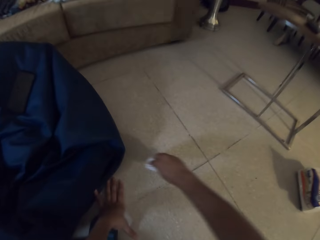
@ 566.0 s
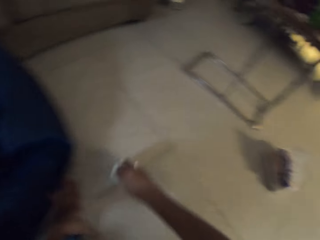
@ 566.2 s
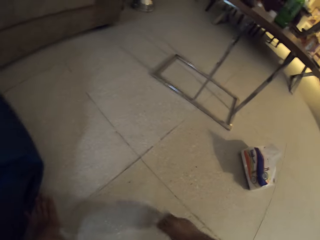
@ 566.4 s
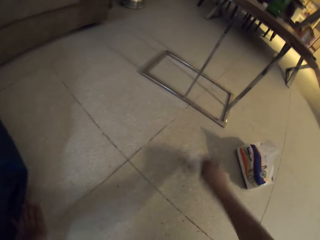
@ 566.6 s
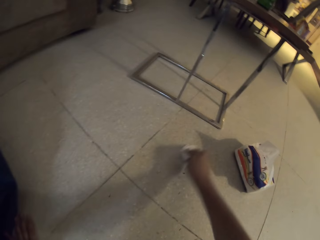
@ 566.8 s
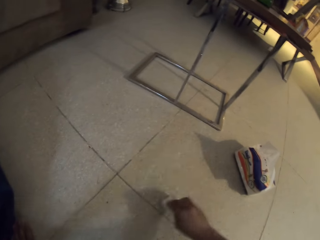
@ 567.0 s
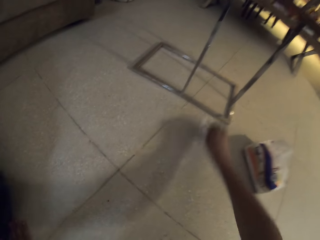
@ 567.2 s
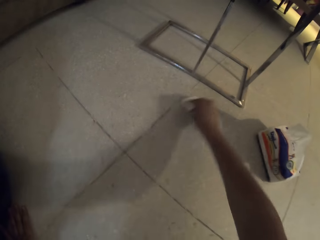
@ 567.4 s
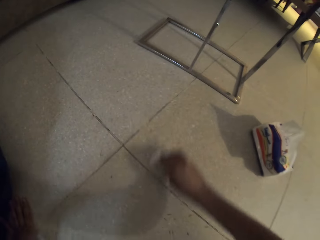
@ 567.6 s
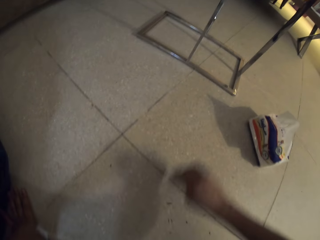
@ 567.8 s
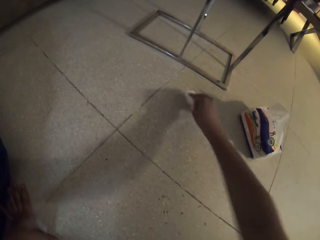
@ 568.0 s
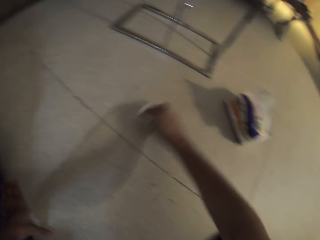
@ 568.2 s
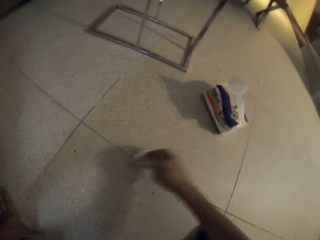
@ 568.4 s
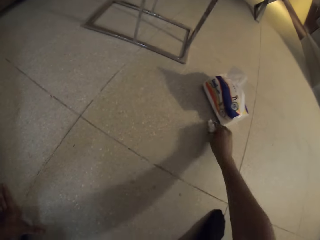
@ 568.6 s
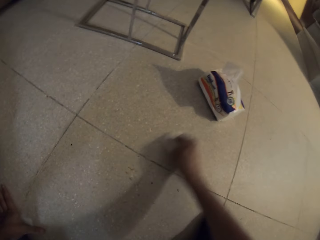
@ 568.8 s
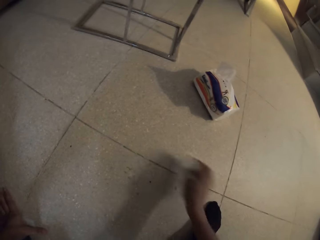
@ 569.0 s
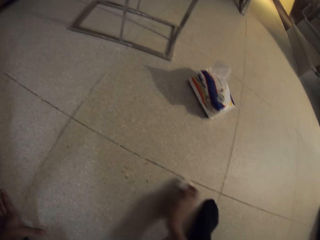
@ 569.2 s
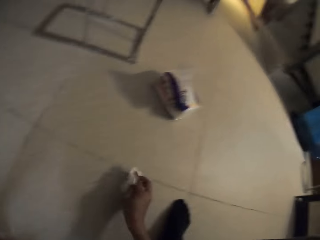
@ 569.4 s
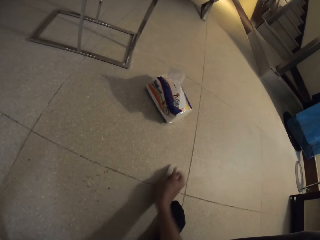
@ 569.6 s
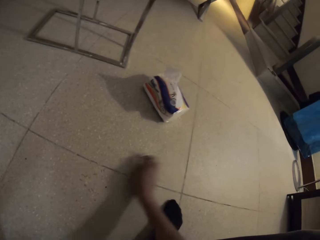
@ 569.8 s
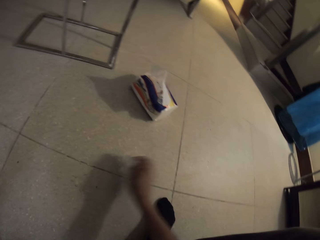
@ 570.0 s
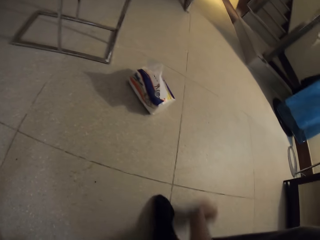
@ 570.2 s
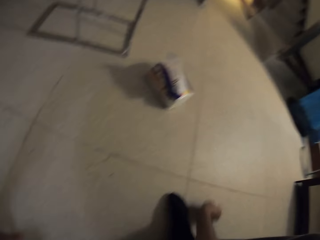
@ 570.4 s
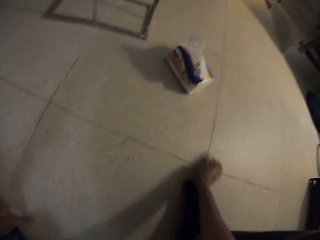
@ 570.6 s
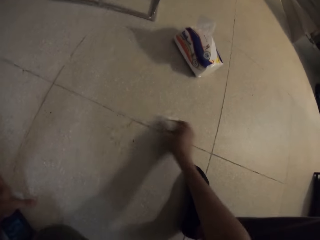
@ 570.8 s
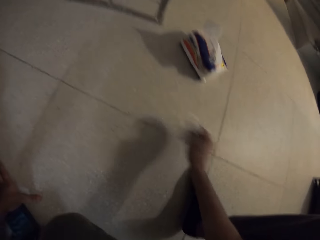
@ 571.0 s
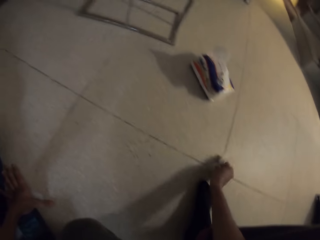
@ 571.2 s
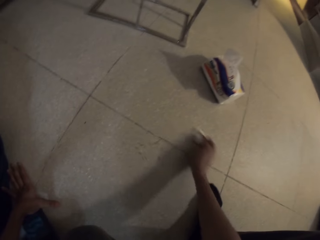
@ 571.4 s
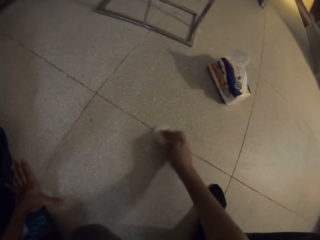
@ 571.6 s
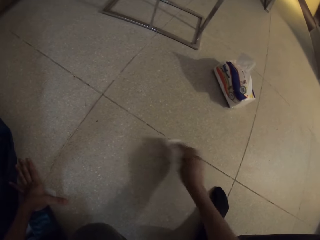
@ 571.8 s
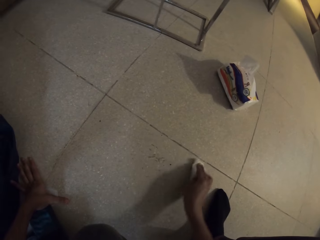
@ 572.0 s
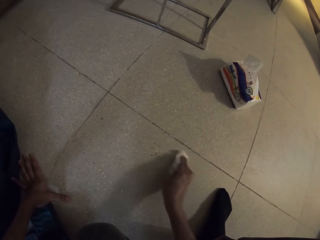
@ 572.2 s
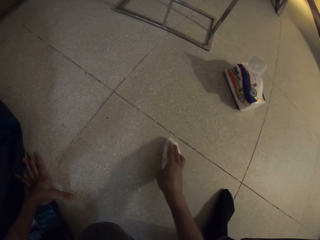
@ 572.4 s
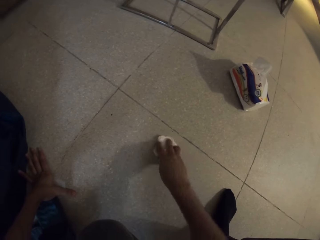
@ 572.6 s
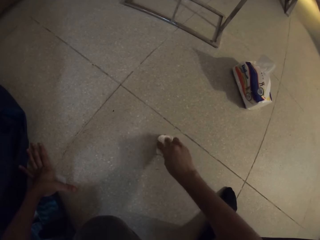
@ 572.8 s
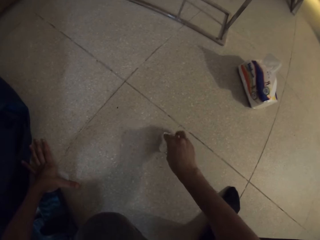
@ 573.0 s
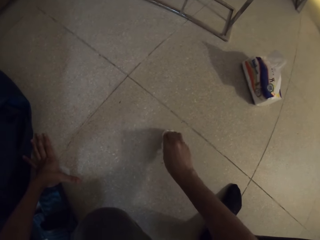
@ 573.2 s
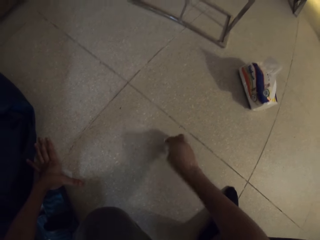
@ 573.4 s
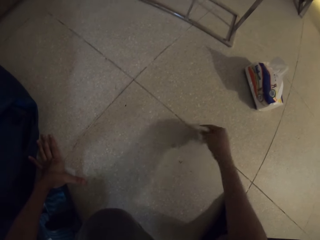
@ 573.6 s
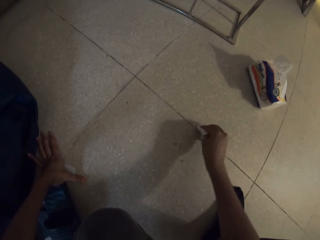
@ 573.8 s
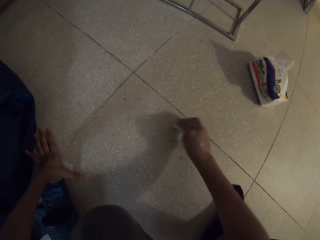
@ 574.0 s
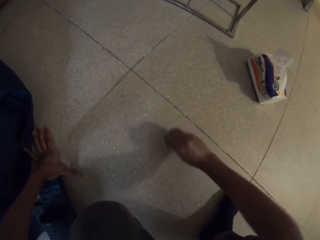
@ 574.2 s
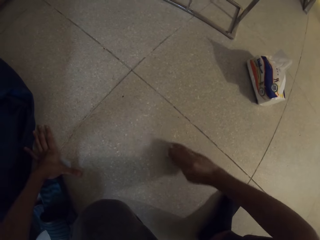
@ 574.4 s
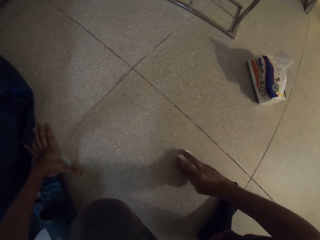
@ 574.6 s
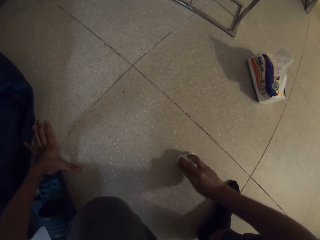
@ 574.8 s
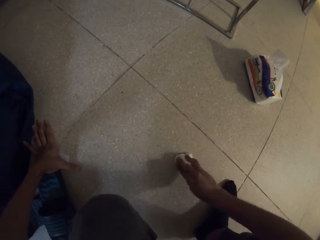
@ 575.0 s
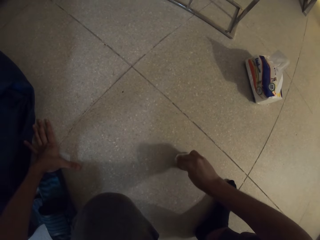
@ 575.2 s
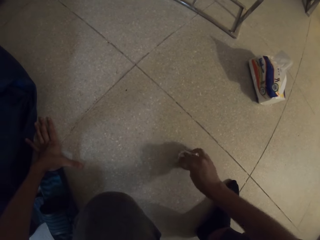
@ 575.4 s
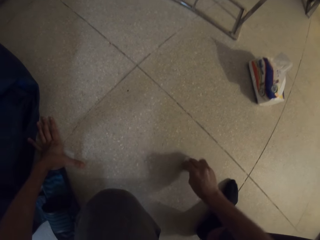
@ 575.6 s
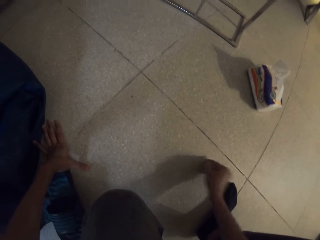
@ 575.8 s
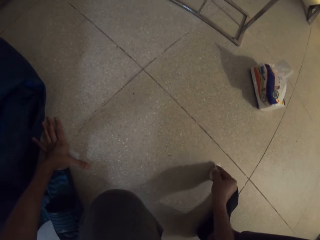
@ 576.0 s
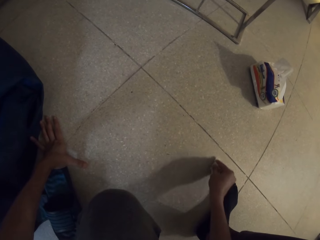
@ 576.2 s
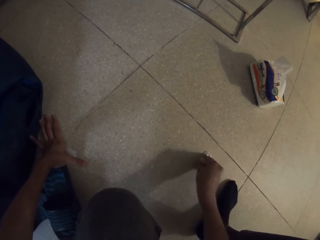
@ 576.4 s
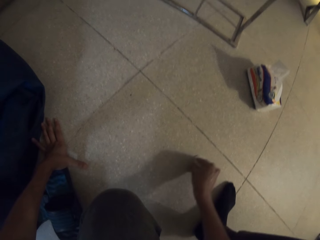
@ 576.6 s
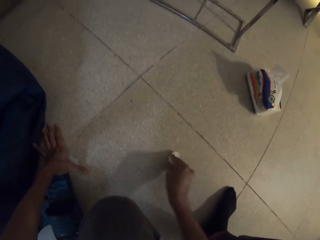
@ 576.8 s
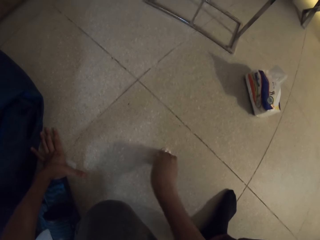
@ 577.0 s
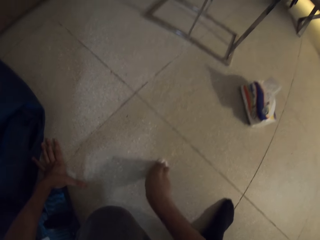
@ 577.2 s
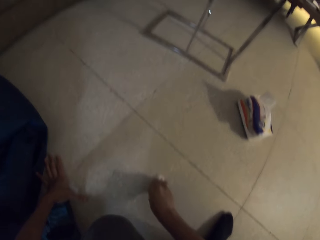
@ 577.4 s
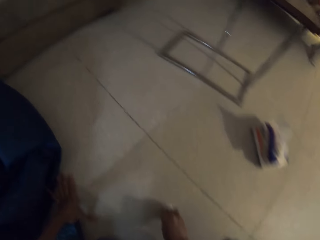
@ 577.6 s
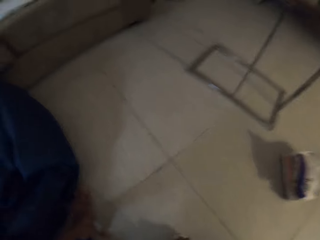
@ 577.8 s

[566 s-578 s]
The camera wearer rests a hand on the floor and wipes the floor. They wipe dirt on the tile floor using a serviette. They collect trash. They collect trash again.

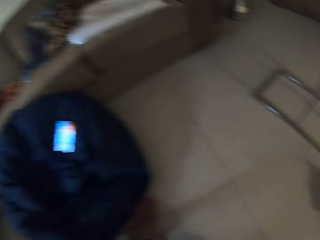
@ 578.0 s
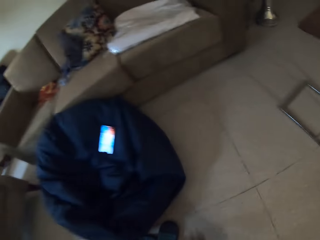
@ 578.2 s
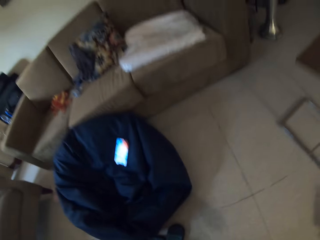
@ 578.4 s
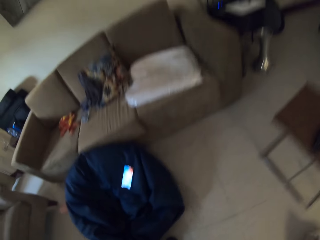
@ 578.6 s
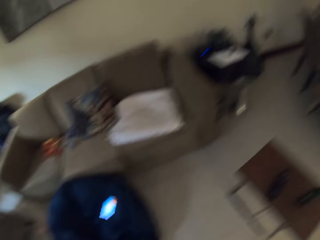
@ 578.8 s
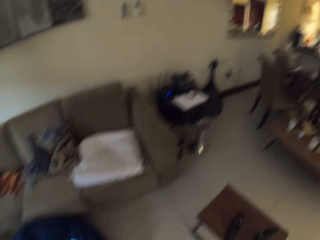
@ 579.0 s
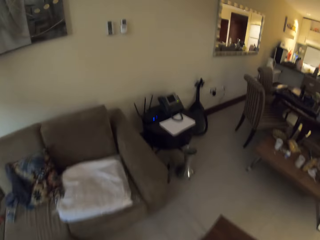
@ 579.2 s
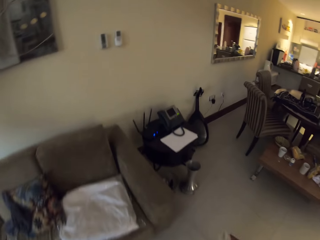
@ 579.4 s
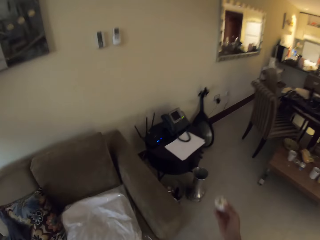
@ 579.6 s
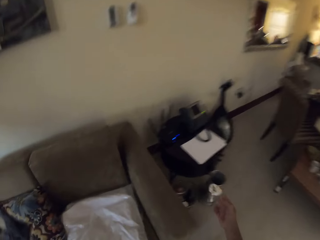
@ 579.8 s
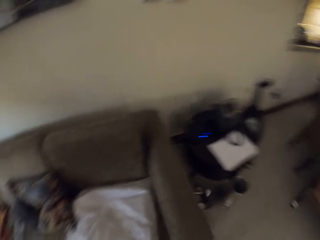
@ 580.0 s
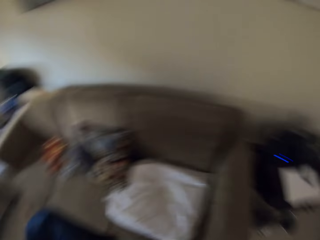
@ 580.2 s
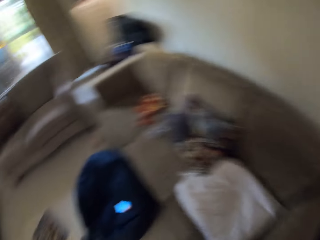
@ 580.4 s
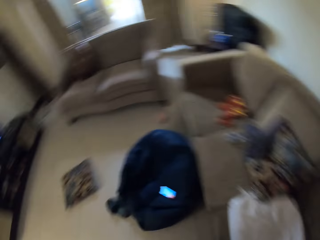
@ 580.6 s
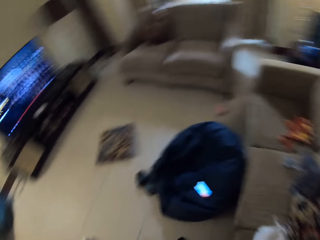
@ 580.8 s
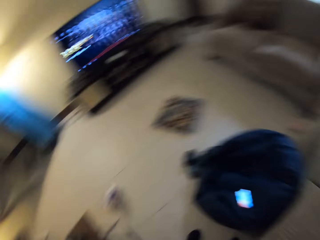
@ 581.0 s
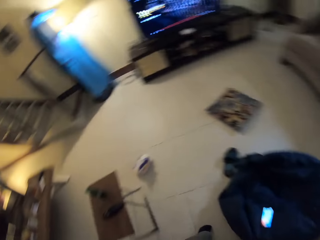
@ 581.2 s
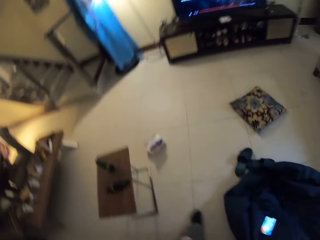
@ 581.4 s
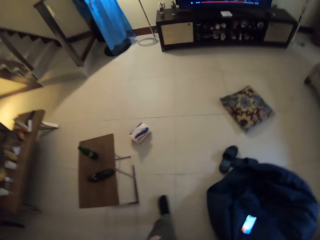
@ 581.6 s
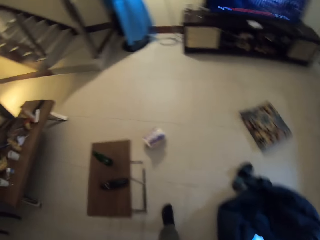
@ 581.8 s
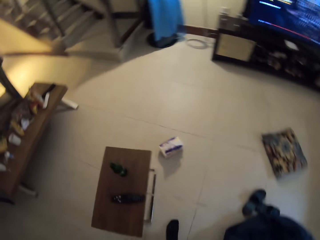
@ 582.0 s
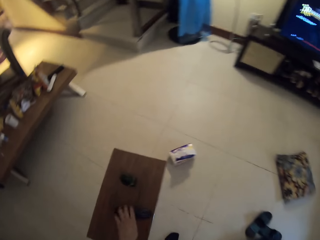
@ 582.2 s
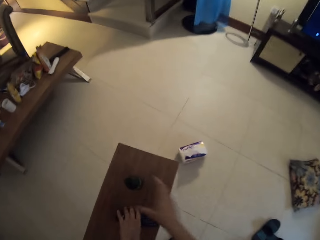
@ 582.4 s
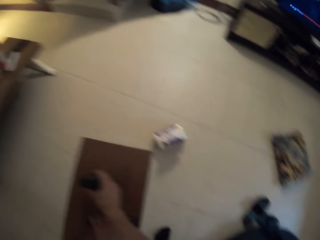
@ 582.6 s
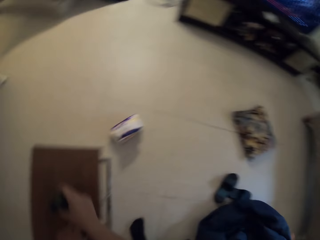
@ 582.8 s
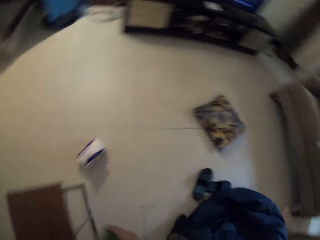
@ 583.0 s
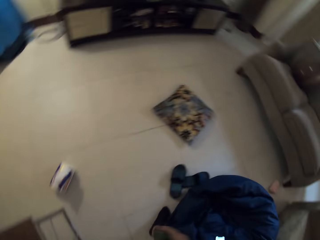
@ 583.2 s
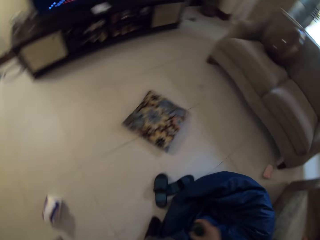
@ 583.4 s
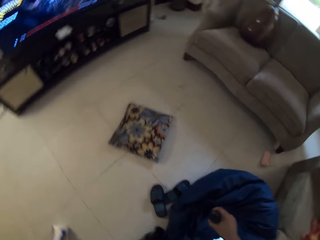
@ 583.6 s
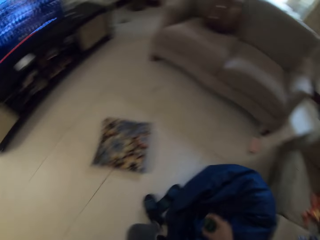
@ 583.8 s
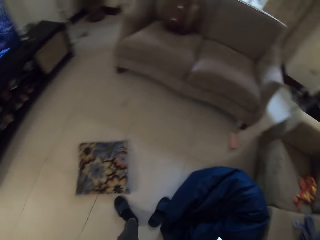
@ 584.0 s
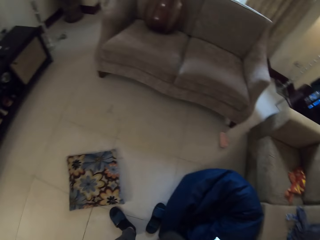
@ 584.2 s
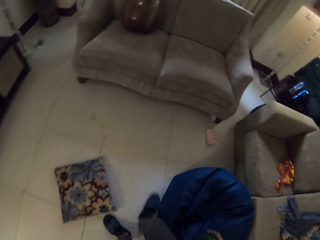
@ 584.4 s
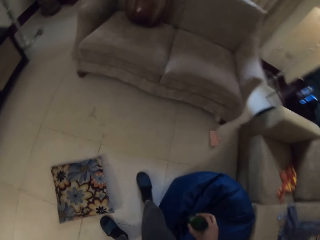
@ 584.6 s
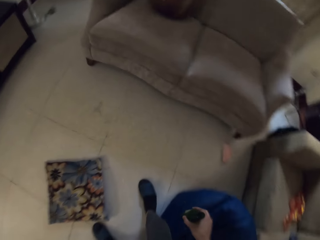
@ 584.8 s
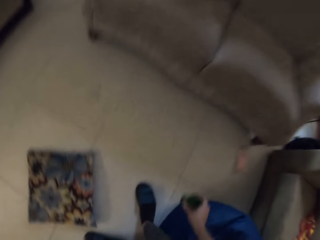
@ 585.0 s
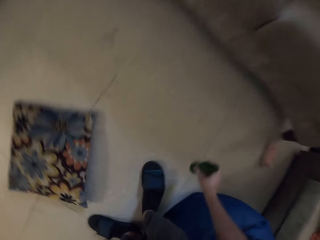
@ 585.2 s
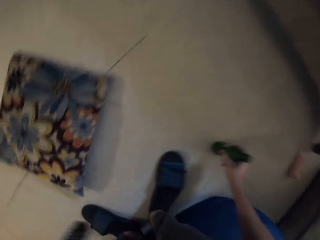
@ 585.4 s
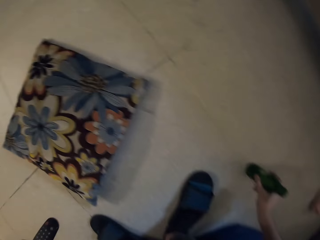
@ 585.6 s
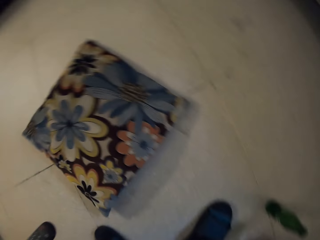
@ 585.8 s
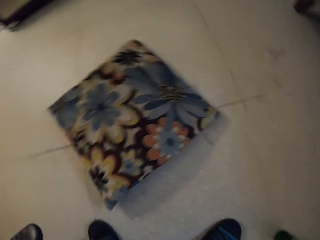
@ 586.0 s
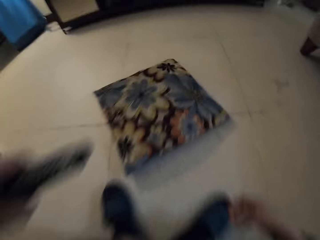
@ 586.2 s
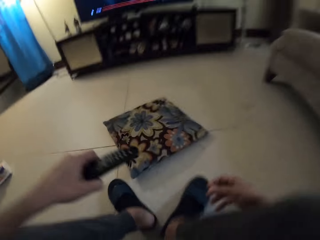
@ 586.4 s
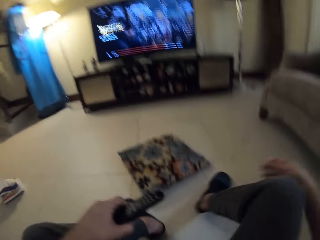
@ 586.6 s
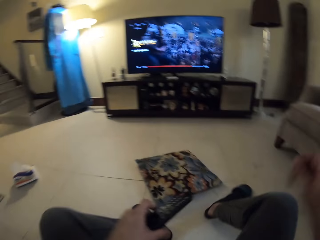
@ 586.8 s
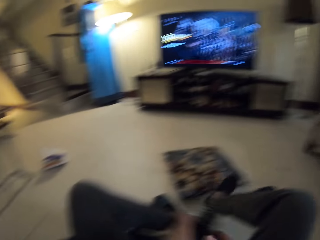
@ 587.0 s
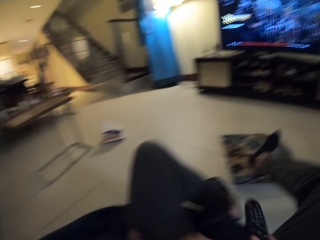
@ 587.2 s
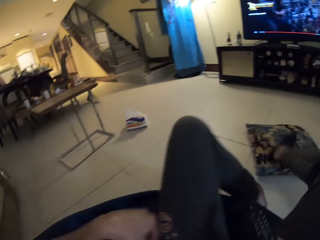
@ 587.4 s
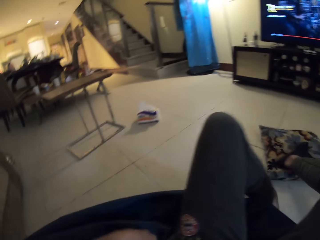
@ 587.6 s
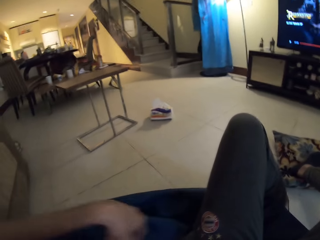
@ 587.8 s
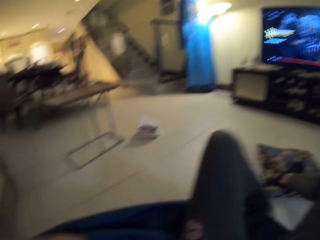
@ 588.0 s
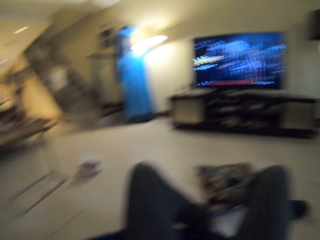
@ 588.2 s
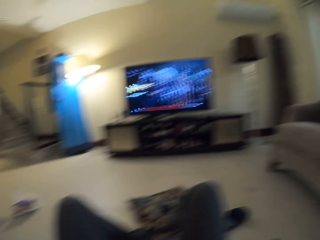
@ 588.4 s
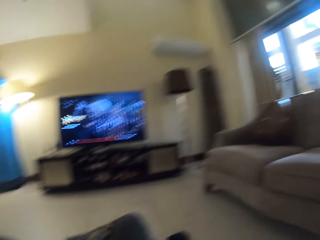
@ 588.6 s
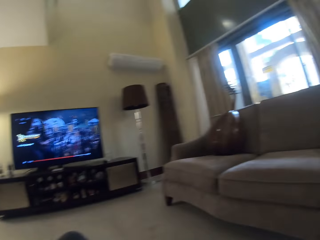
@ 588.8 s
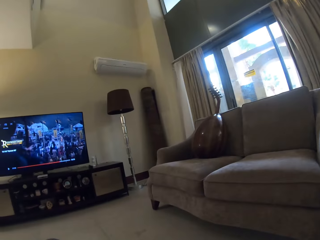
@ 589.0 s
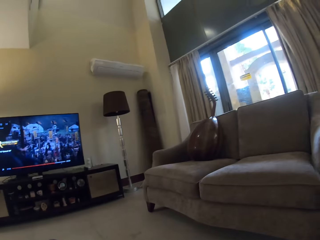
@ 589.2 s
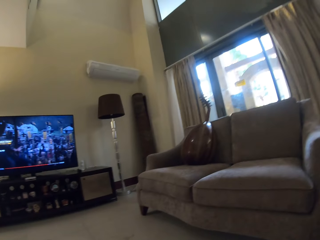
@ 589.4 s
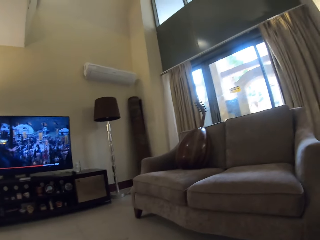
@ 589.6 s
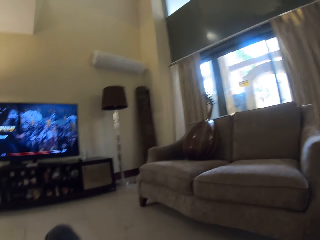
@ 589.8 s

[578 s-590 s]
The camera wearer moves around. He collects dirt and throws it in the house dustbin. He picks a remote and a bottle on the table. He moves around. He sits down on a pillow seat and puts the bottle on the floor. He holds the remote control. He relaxes on his pillow seat.
